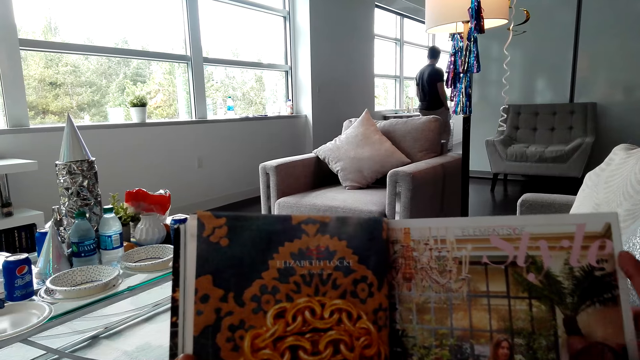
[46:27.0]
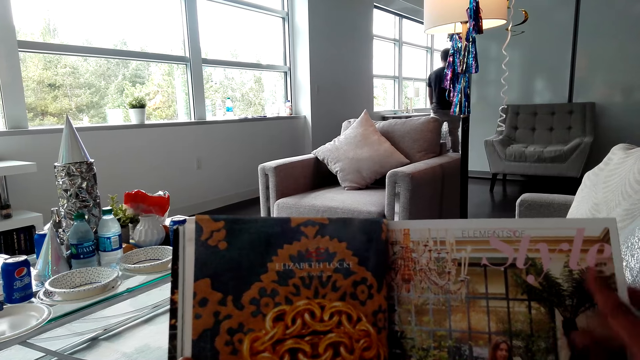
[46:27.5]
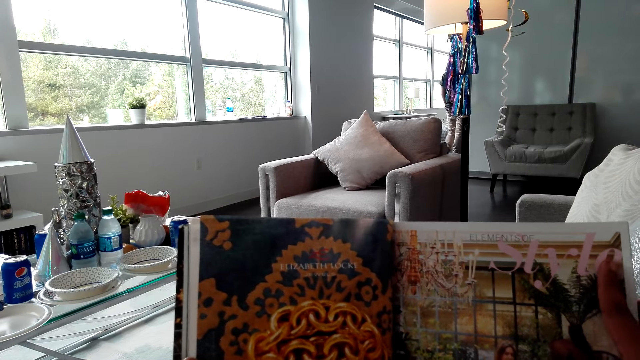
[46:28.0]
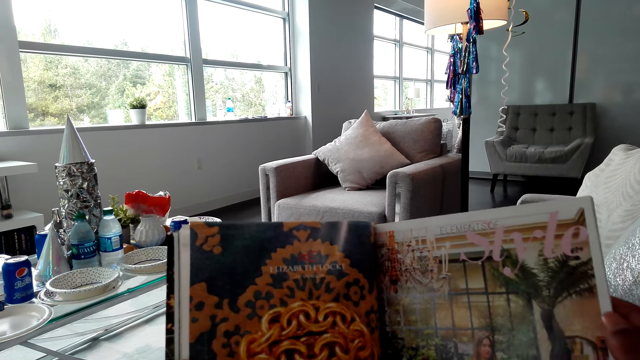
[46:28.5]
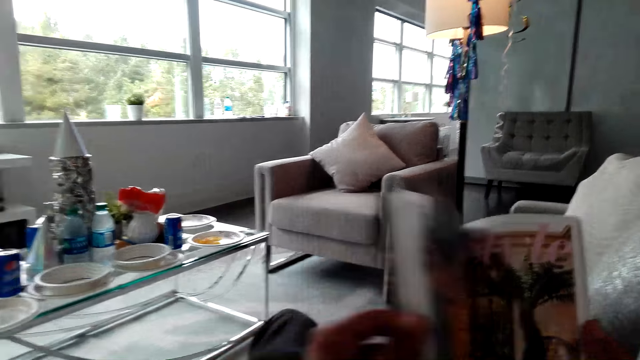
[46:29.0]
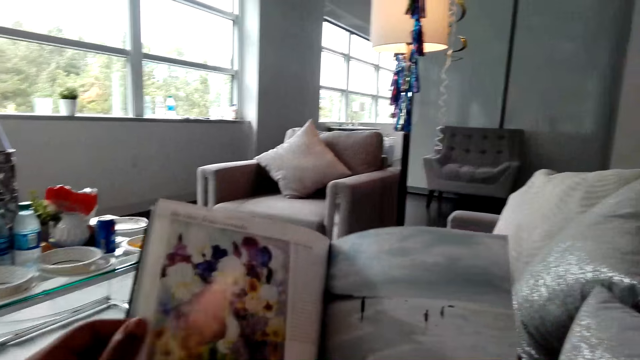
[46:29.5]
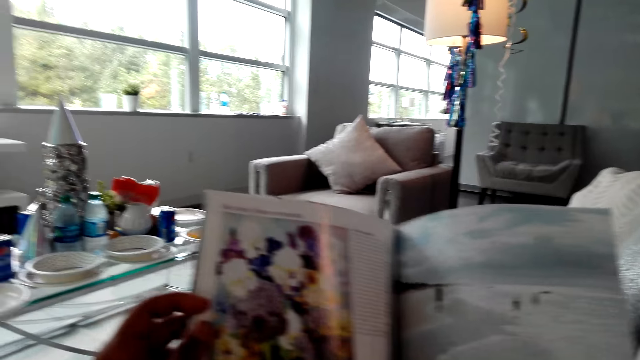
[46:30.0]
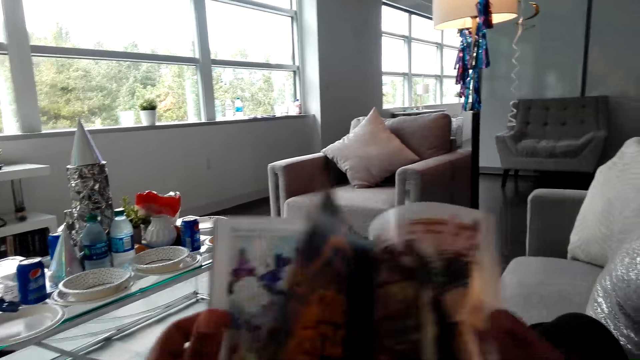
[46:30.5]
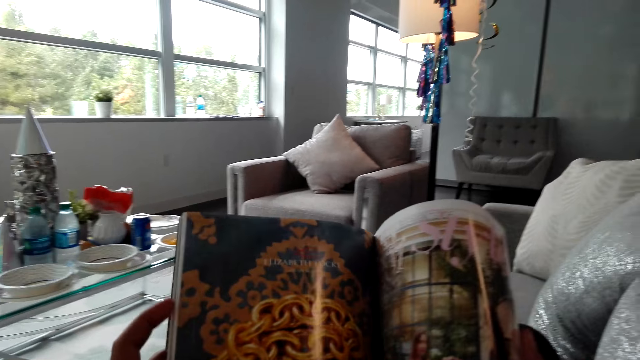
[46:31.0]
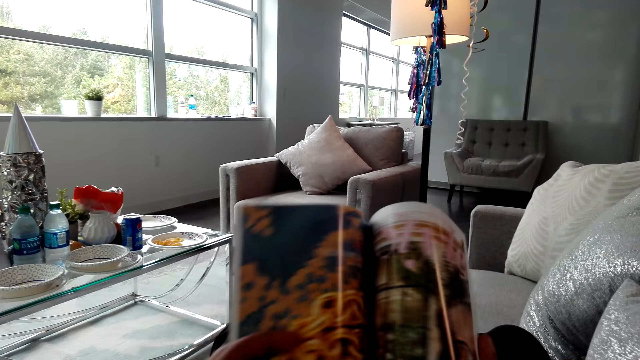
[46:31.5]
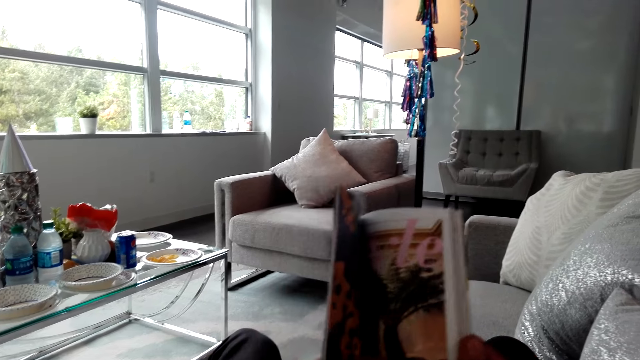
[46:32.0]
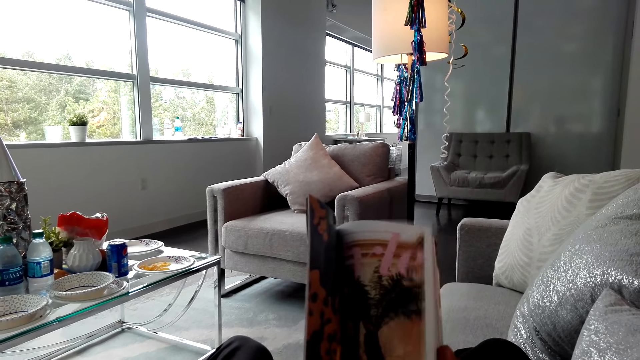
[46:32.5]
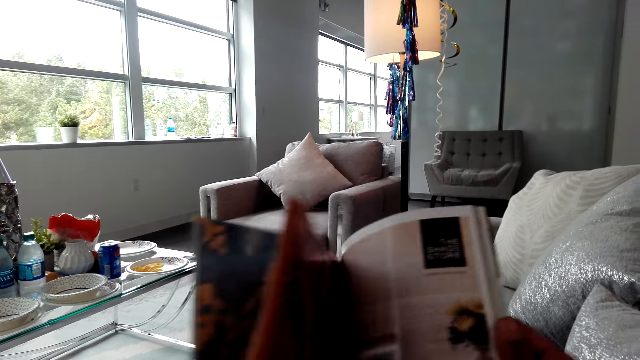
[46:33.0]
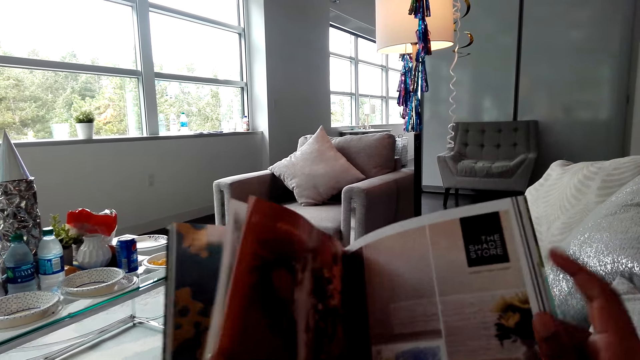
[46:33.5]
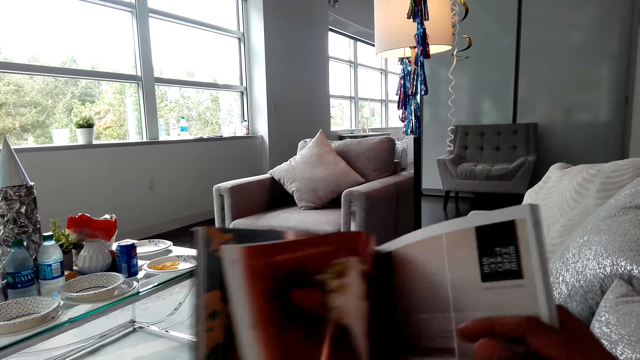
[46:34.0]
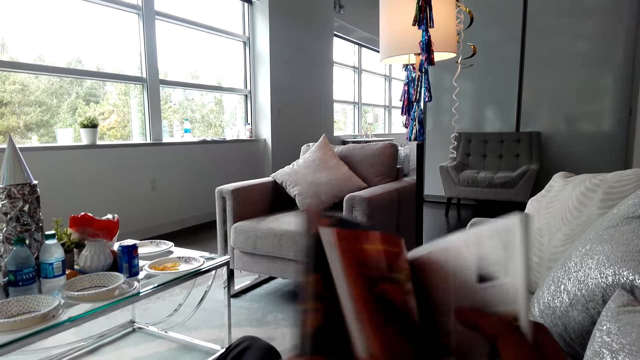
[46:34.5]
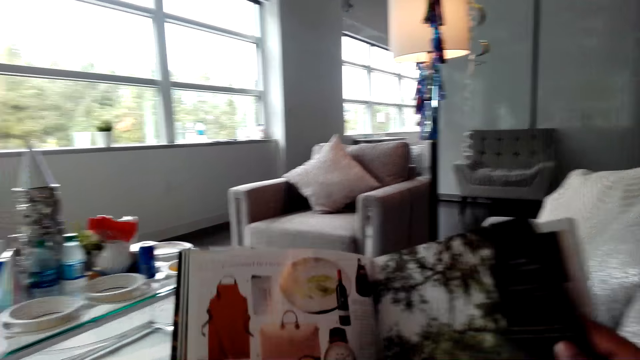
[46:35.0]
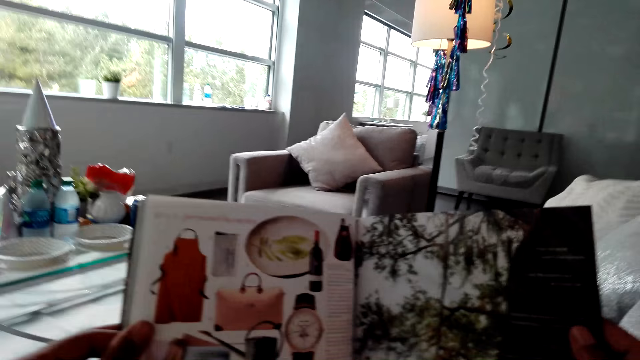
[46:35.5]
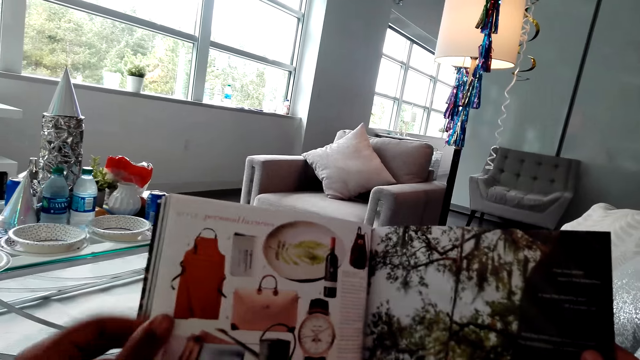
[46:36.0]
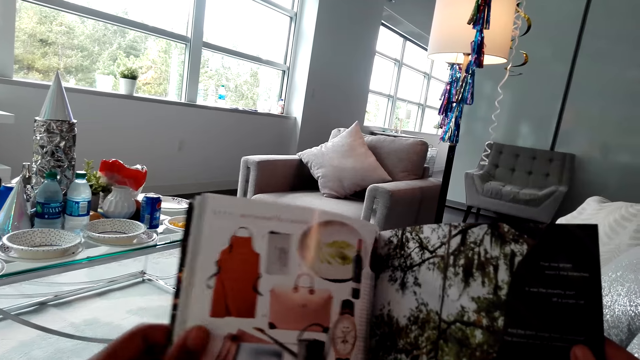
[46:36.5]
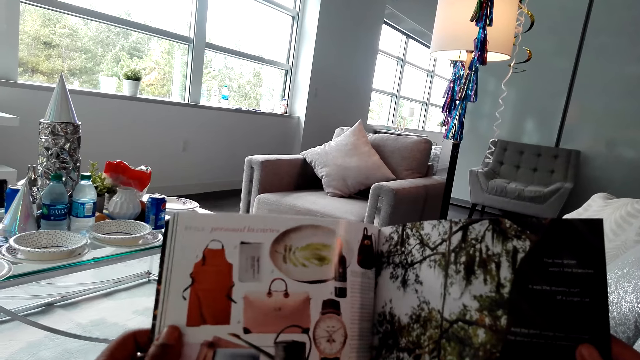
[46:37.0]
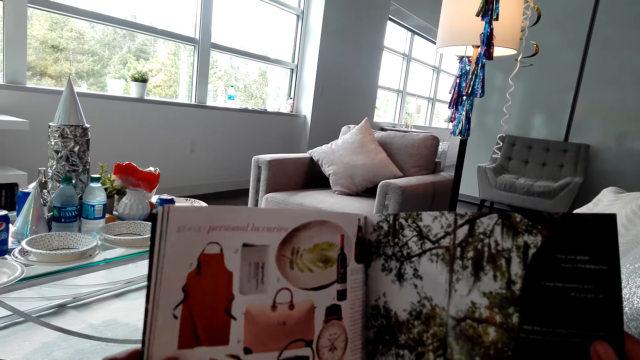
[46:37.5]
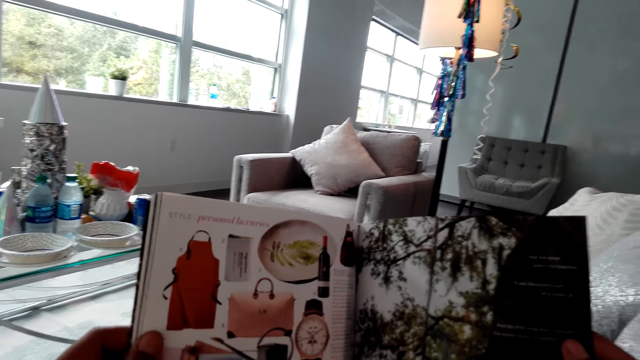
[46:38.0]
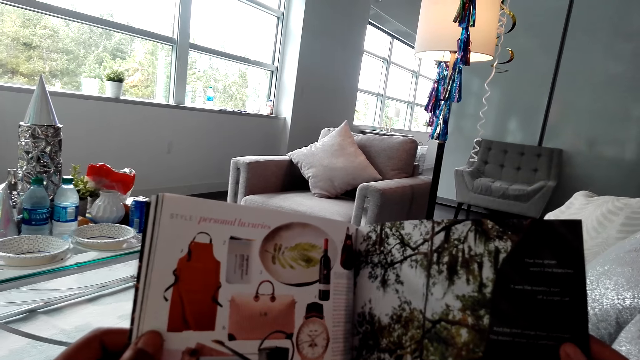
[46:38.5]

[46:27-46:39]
The camera wearer reads a magazine. They turn a page. They read the magazine.

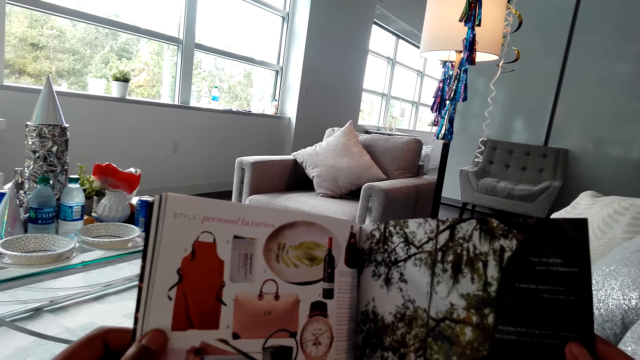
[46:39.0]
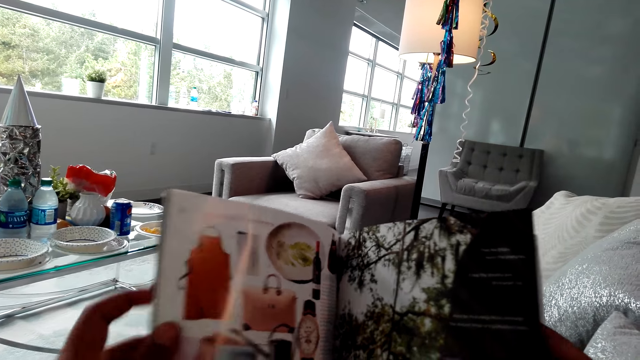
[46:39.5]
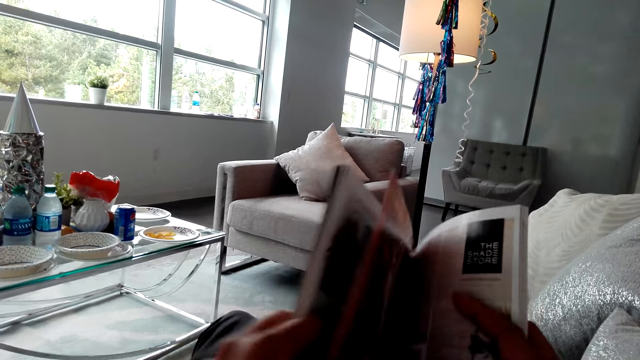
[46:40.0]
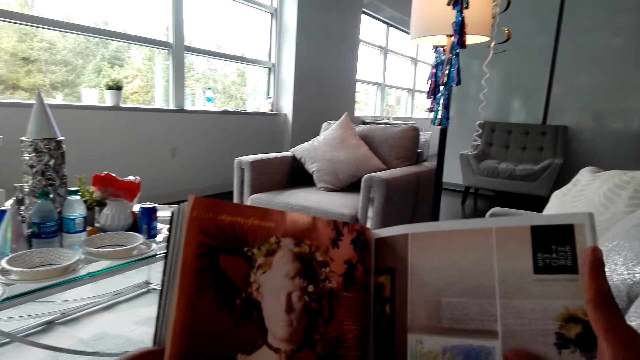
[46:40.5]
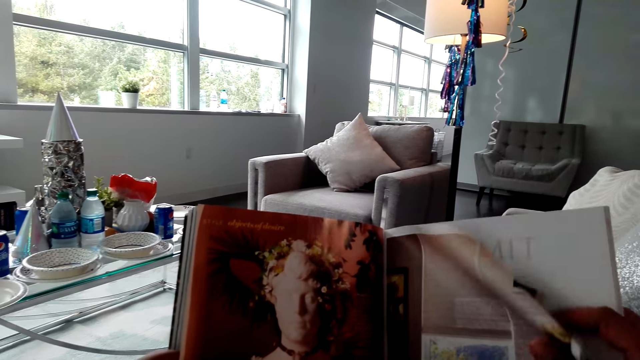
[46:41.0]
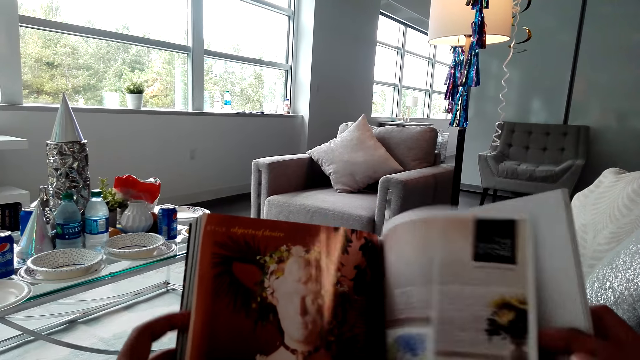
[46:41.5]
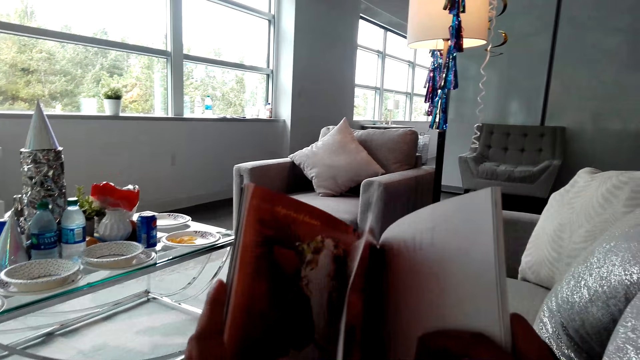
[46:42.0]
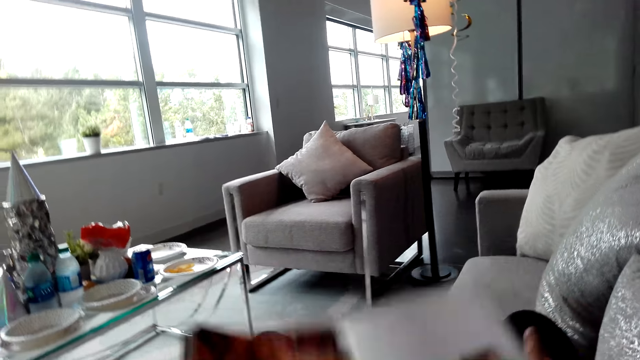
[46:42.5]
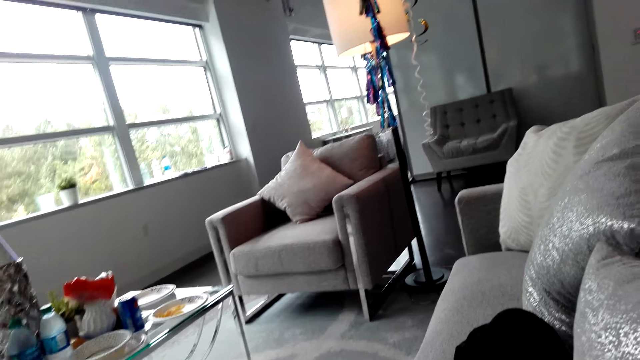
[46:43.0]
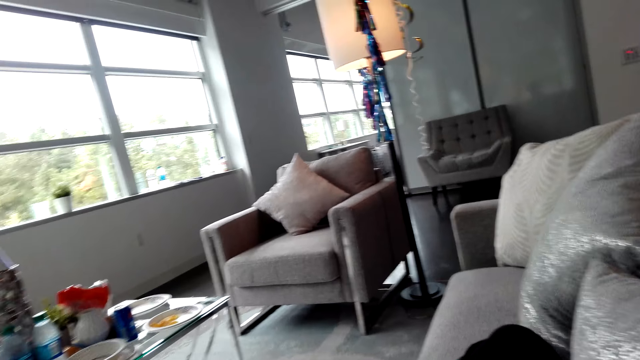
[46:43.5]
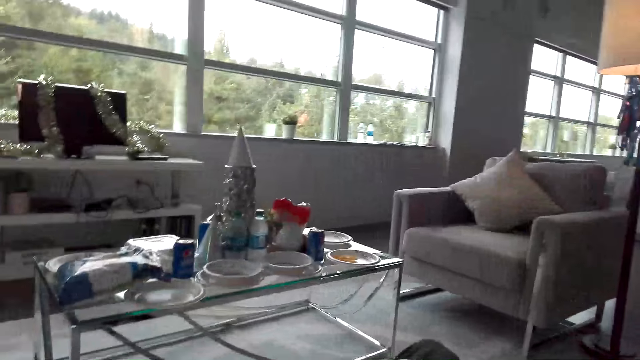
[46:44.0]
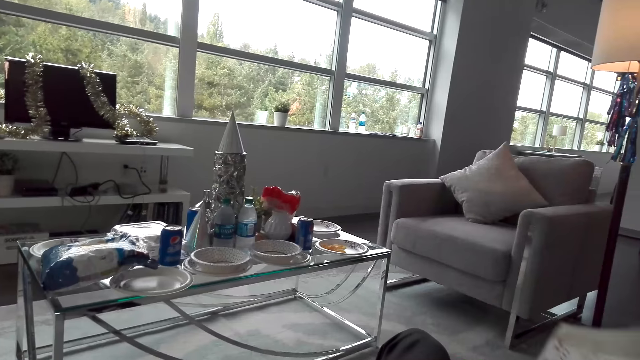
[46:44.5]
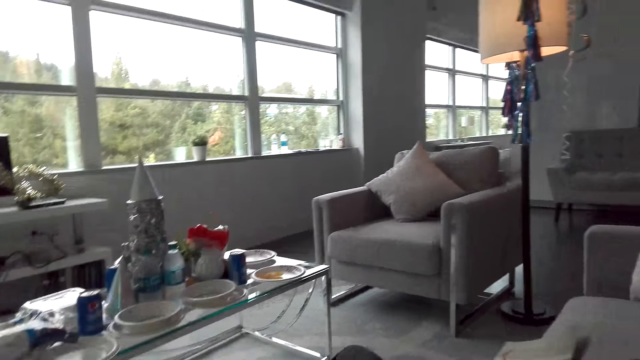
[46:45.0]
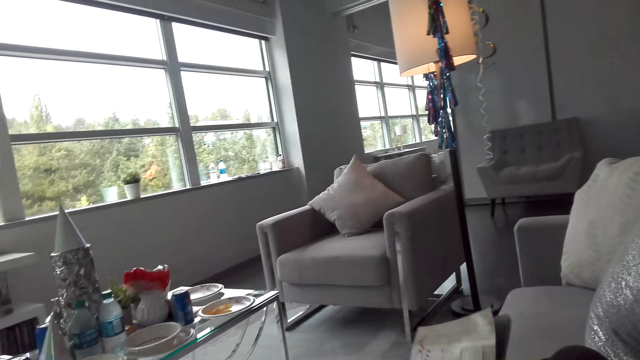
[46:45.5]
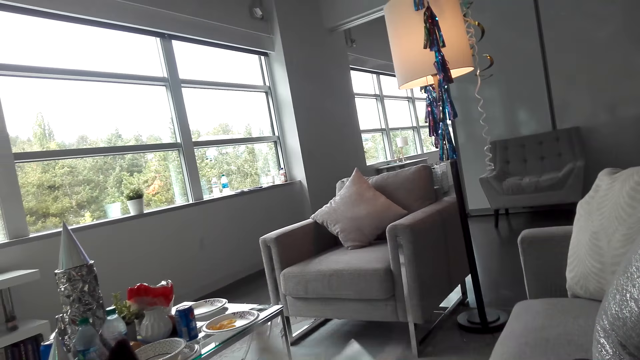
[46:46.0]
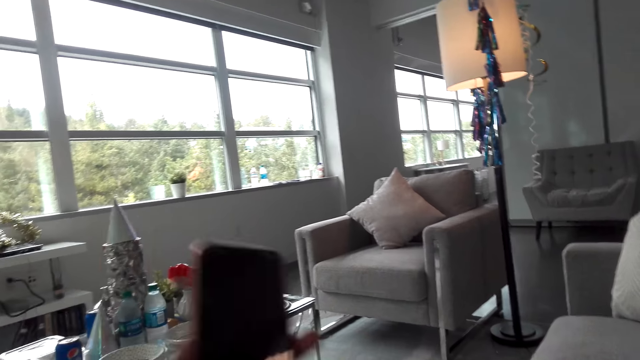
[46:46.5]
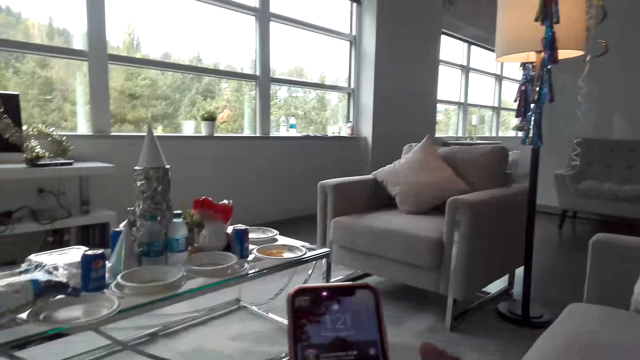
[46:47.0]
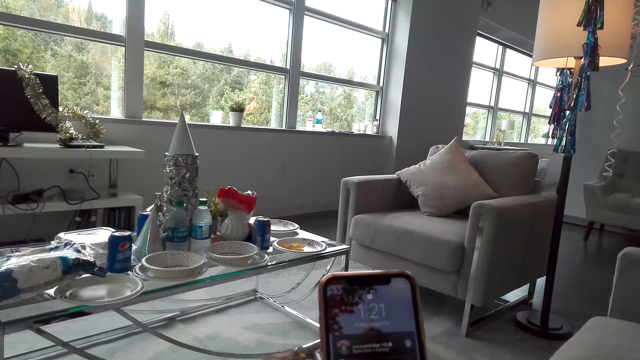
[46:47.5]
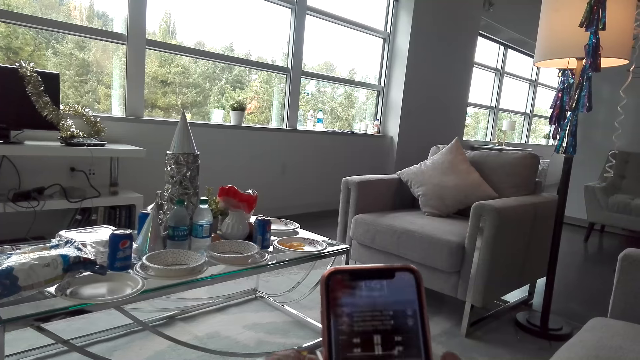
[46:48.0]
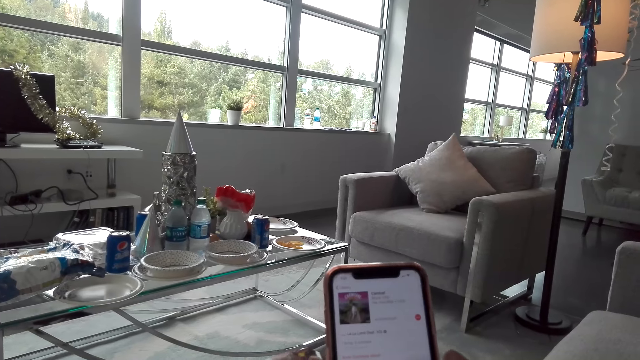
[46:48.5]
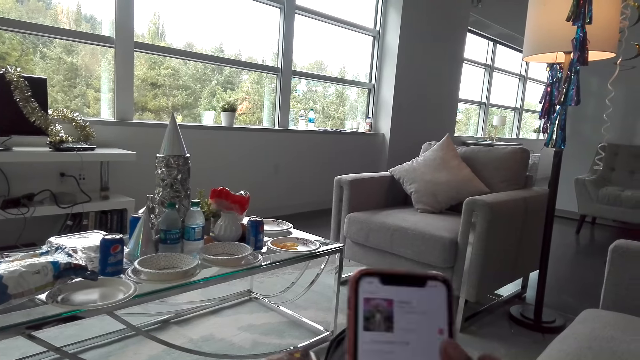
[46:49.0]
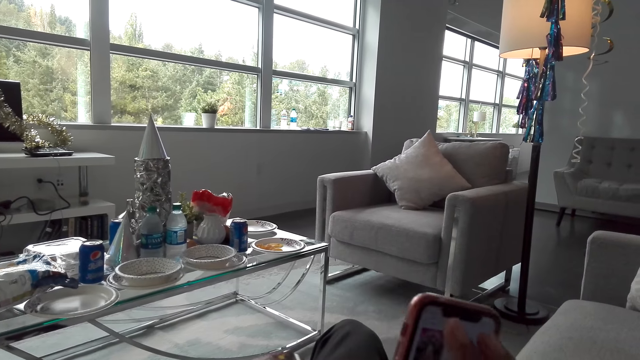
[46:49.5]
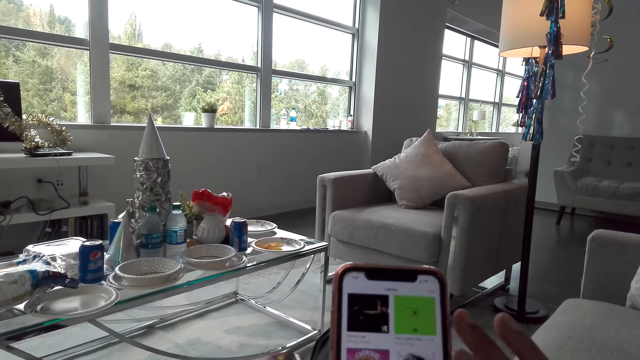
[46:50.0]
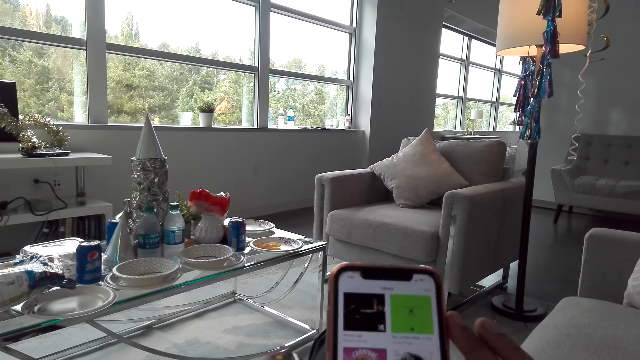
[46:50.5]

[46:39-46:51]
The camera wearer turns a page. They read a magazine. They turn a page. They look around the room. They pick the phone from something. They operate the phone and scroll the phone.
